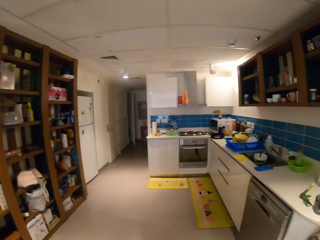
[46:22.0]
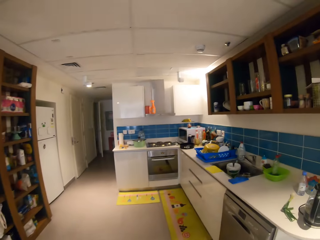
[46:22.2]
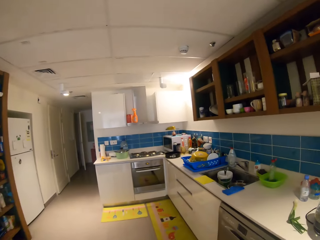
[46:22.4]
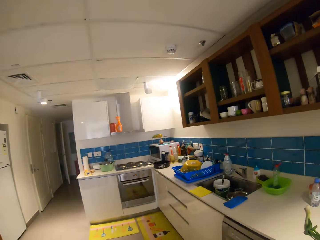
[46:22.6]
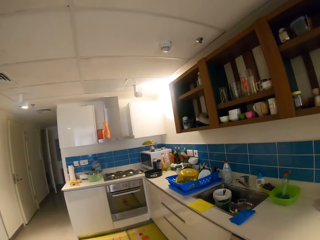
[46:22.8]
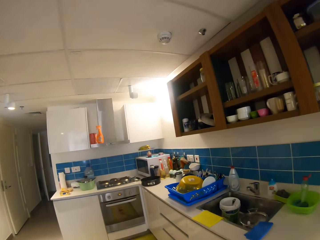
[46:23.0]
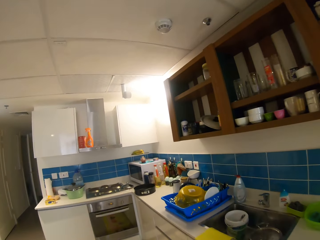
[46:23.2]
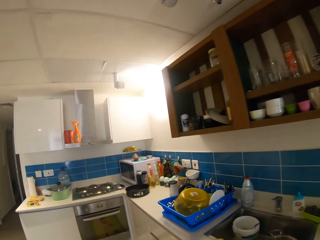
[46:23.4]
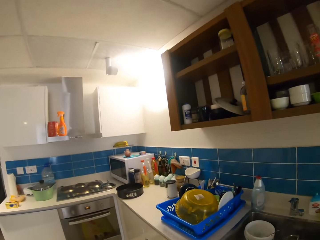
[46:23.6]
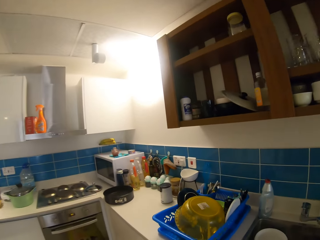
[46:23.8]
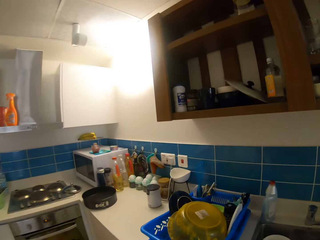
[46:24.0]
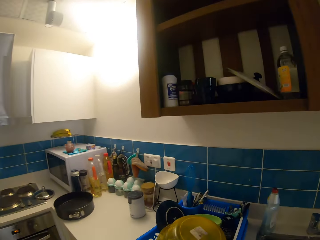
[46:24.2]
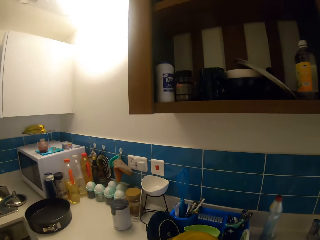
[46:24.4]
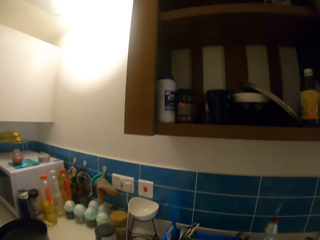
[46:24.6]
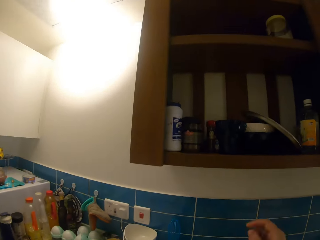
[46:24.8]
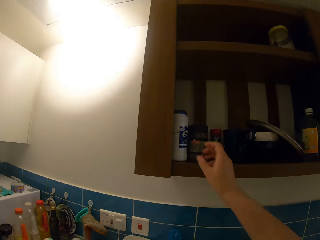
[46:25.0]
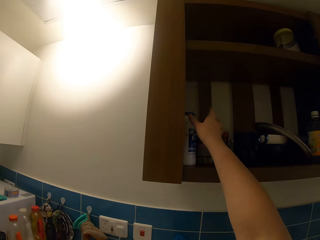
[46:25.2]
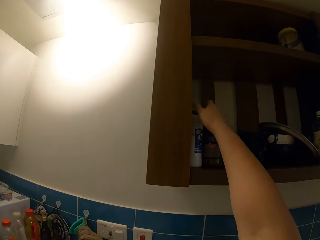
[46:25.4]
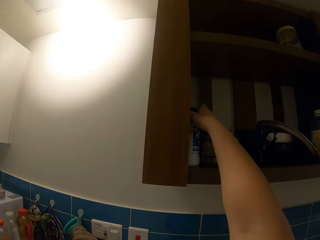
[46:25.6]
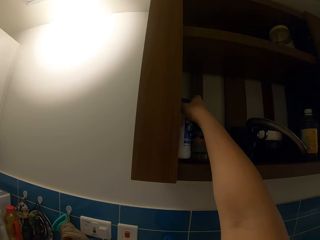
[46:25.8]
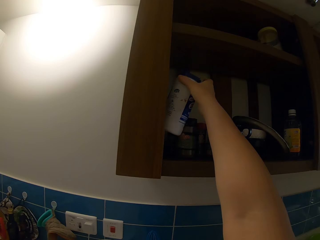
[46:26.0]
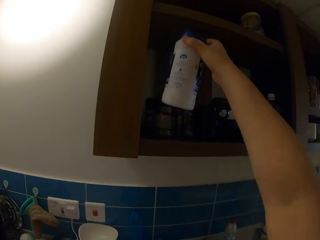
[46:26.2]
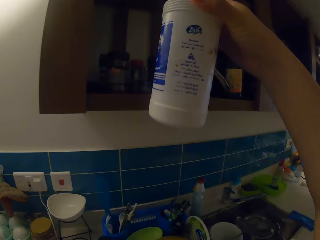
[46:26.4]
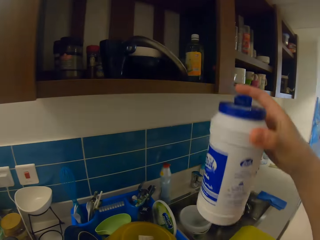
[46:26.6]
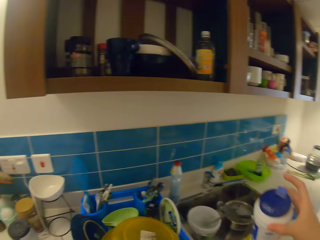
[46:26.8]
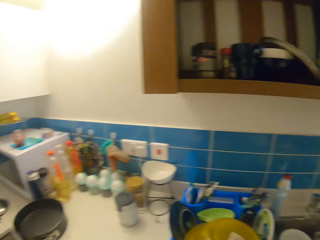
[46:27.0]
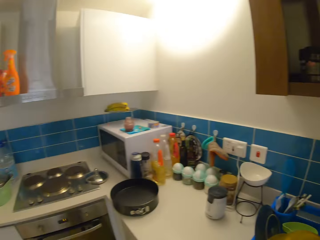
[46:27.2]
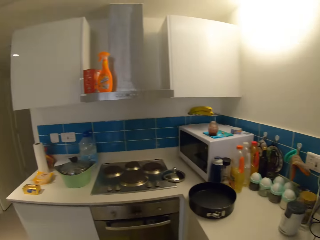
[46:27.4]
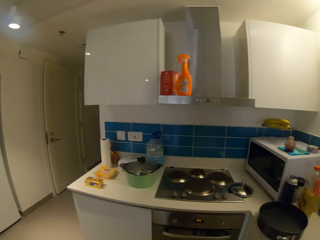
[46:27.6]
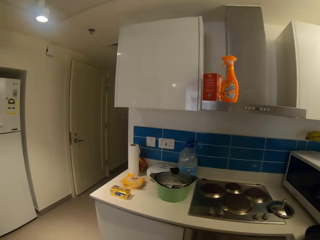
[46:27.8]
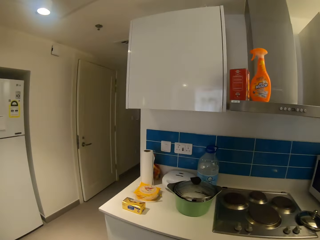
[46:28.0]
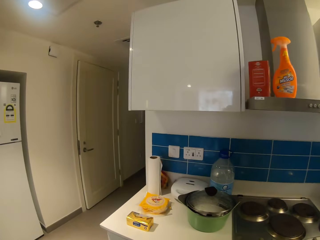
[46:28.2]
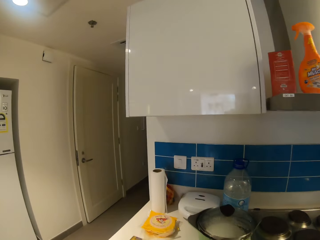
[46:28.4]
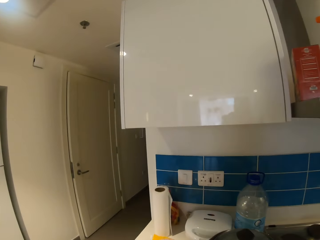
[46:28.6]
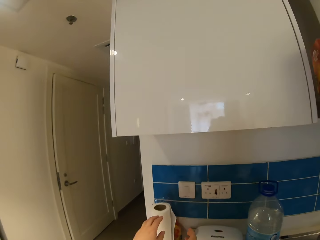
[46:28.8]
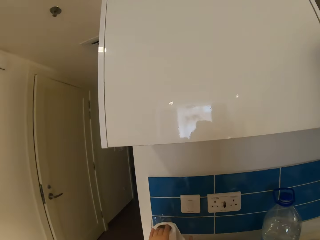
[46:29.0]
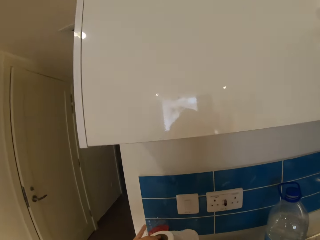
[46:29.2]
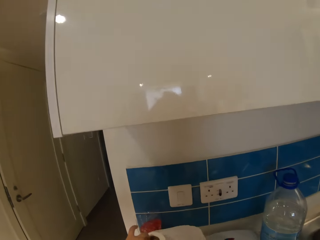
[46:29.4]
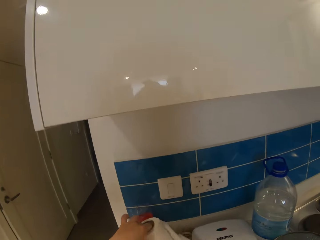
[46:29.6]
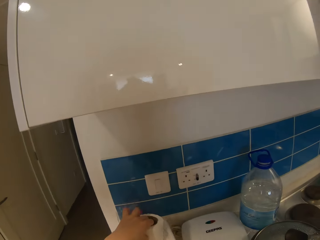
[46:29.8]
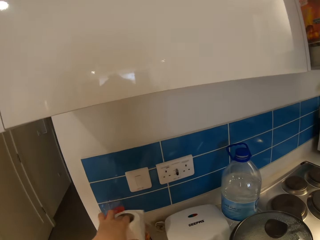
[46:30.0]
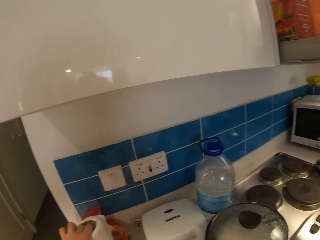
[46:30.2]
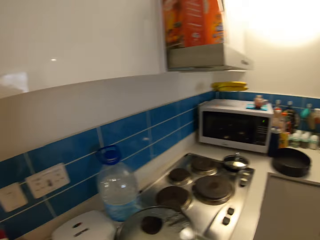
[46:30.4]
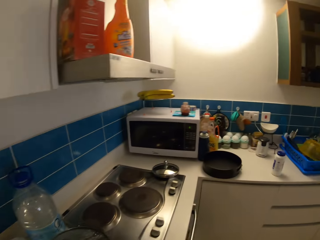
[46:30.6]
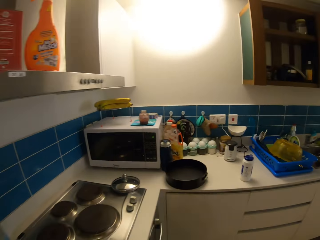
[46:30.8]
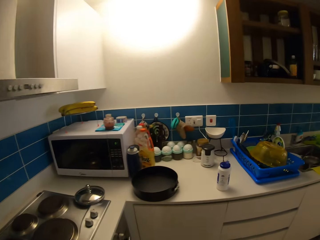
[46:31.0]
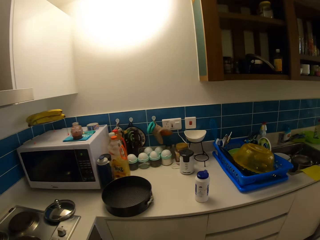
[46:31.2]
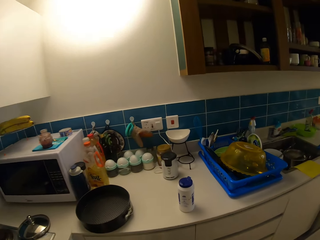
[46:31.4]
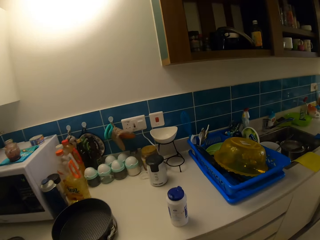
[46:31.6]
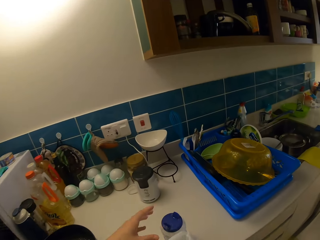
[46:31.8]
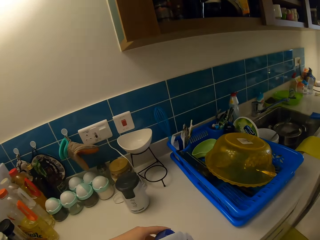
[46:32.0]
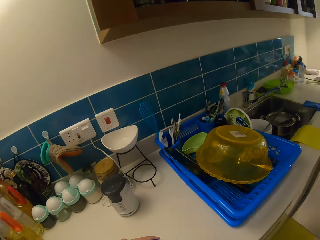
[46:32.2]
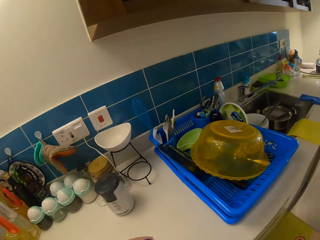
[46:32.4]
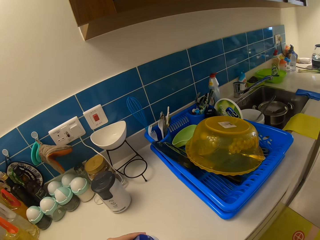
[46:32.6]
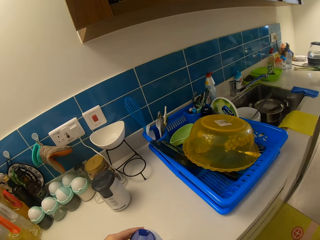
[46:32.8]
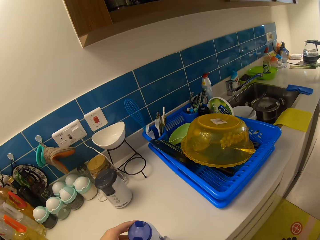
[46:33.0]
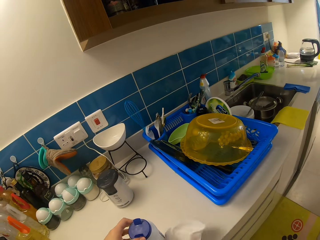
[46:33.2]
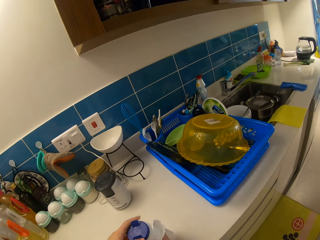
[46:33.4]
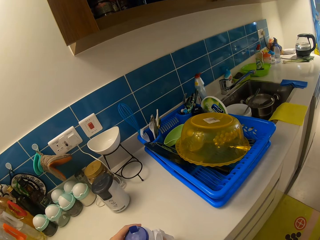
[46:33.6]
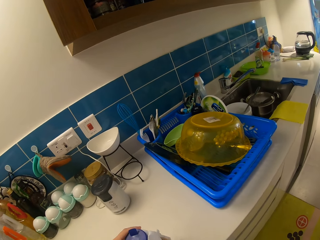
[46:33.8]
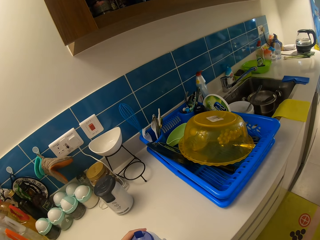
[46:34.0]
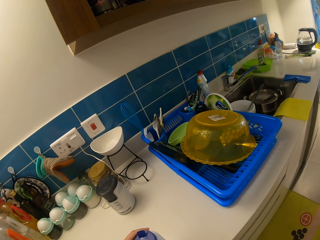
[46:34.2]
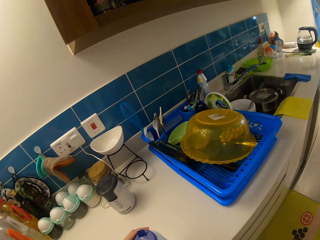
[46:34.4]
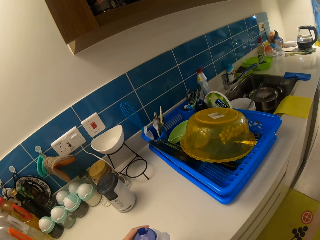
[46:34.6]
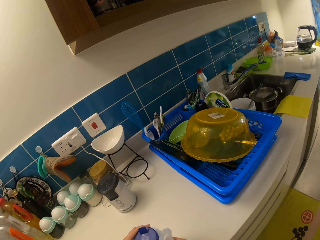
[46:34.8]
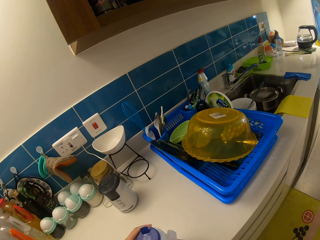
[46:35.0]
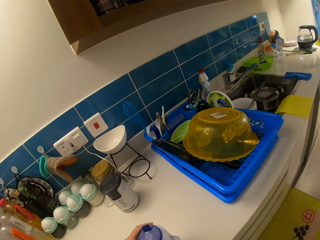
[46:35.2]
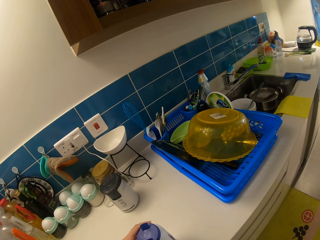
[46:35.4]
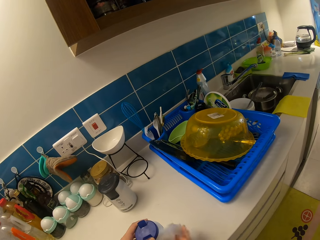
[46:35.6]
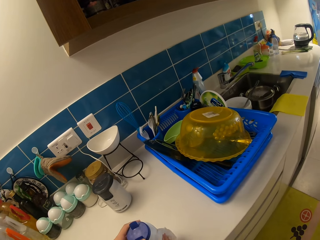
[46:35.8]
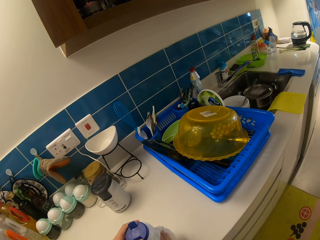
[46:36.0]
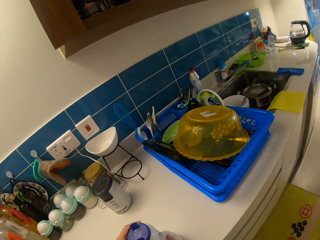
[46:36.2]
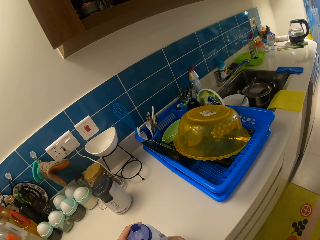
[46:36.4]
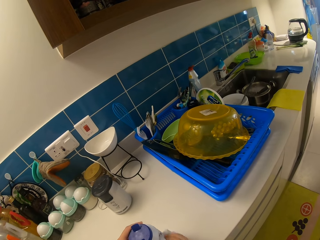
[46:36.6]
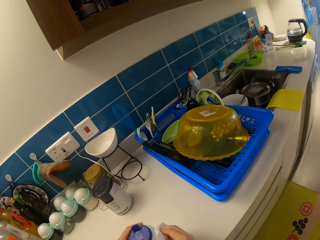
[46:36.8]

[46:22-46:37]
The camera wearer walks to the kitchen. She takes salt from the shelf with her right hand. She cuts tissue paper from the roll on the counter with her left hand. She touches the serviette. She cleans the salt tin with the tissue paper in her right hand.

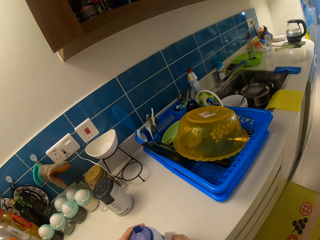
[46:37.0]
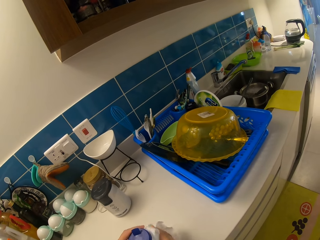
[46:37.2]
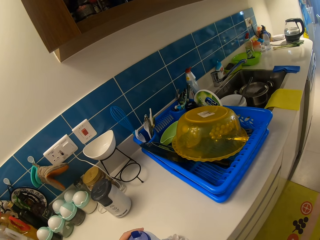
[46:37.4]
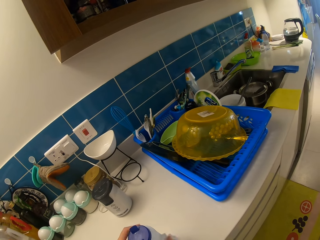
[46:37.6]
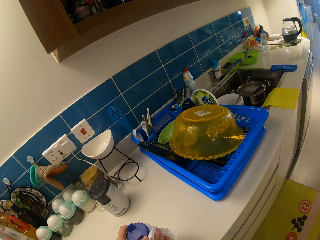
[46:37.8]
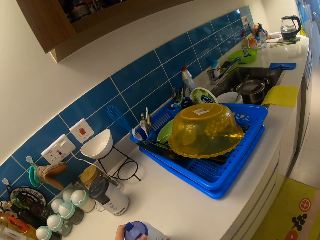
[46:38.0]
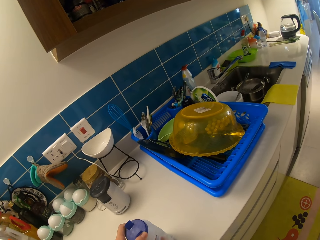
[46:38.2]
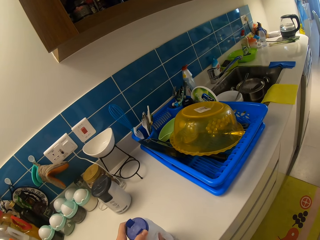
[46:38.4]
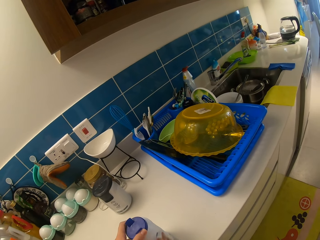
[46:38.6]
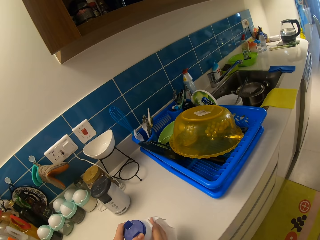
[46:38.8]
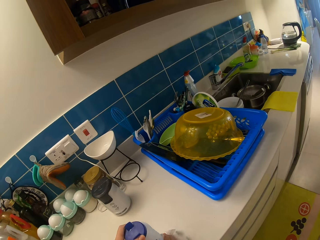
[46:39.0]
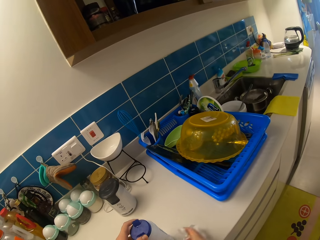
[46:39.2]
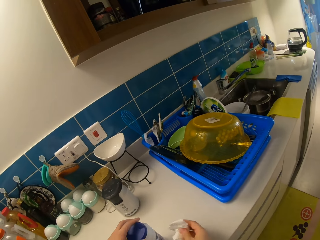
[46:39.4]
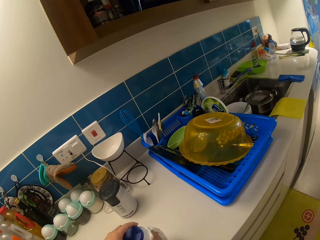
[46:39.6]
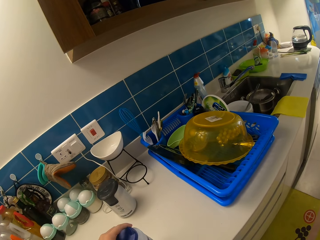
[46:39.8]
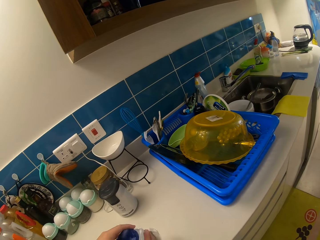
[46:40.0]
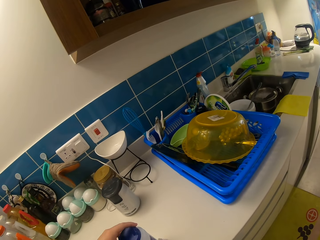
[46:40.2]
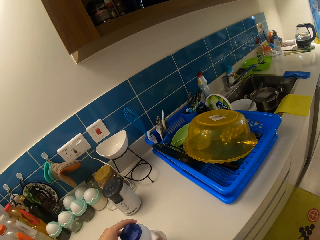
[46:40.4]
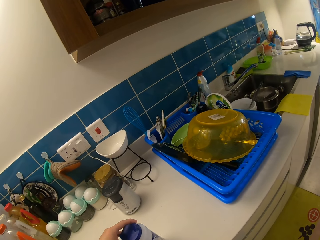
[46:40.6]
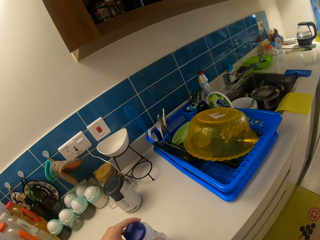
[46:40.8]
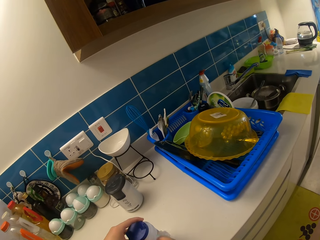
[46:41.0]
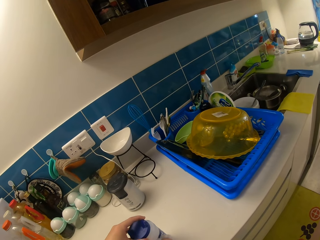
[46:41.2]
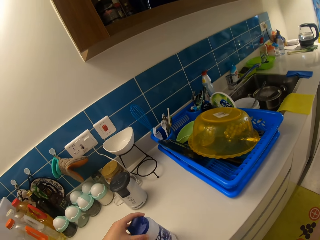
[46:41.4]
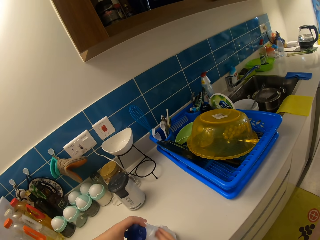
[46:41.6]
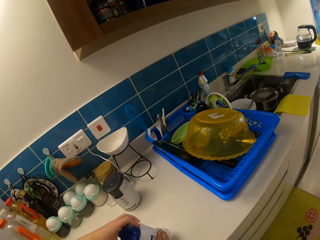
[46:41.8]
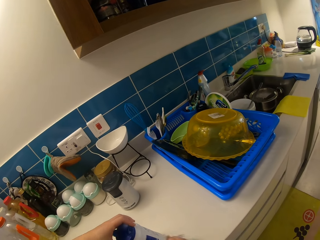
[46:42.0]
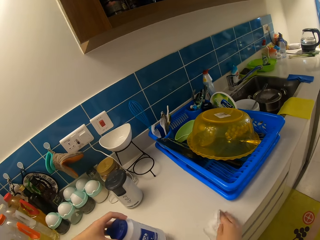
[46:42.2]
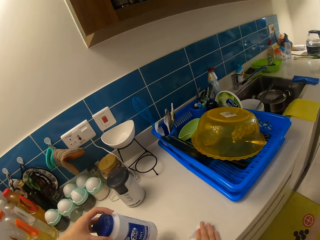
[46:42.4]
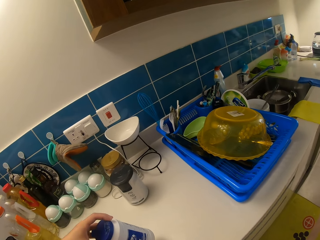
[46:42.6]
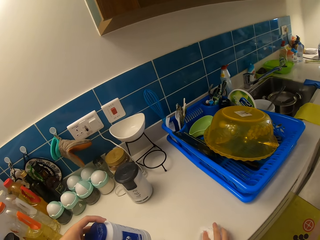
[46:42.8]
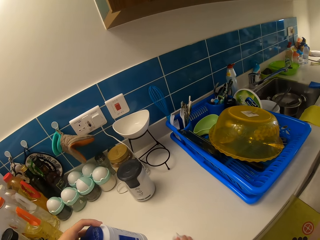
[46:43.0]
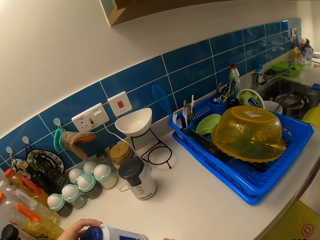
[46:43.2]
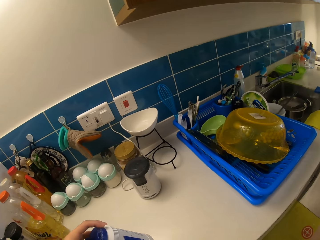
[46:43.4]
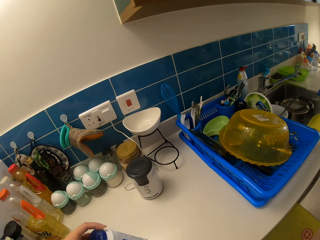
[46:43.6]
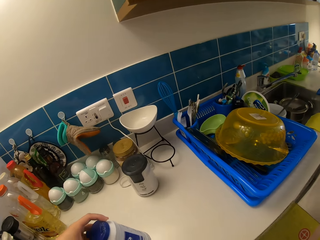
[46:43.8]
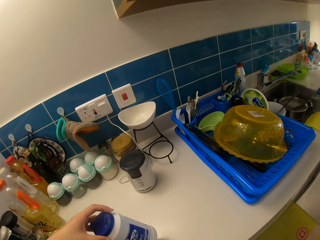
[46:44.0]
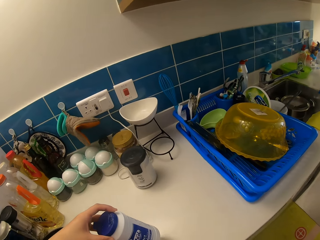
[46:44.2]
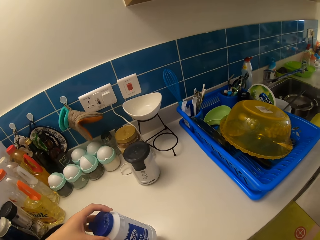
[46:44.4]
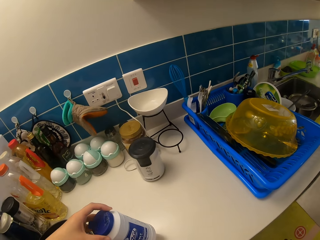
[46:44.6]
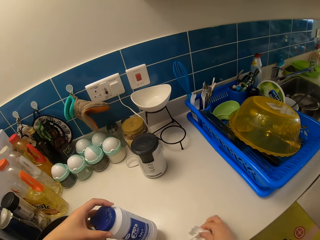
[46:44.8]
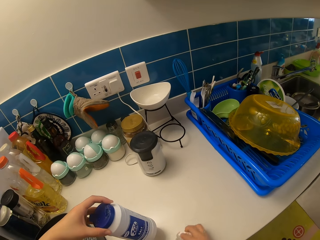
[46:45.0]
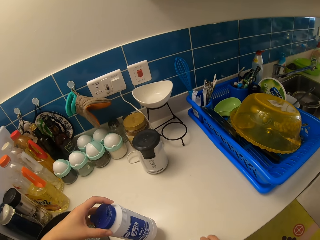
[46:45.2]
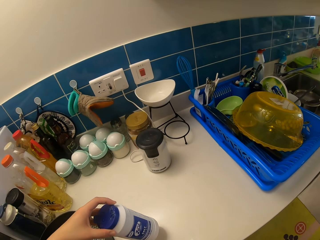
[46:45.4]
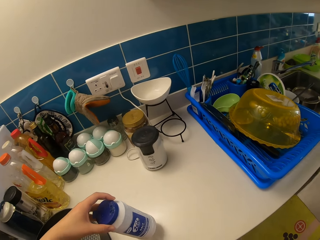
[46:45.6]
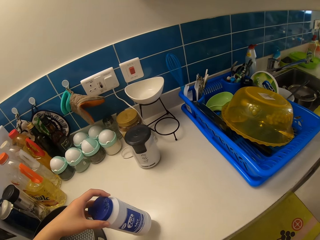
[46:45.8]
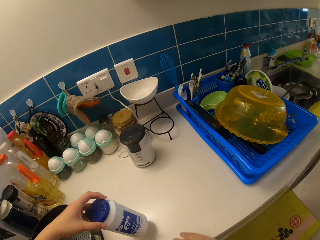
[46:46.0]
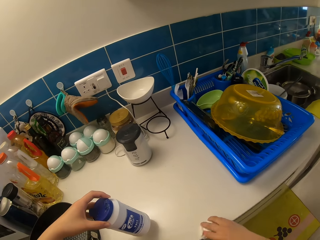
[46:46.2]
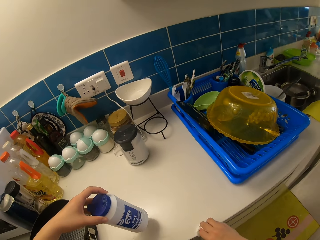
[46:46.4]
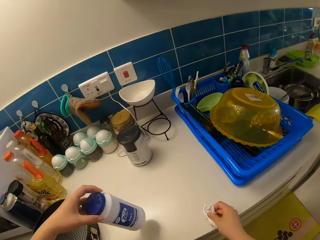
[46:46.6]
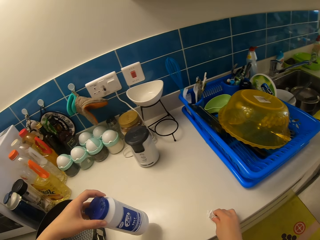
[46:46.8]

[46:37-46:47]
The camera wearer wipes the surface with the serviette.
